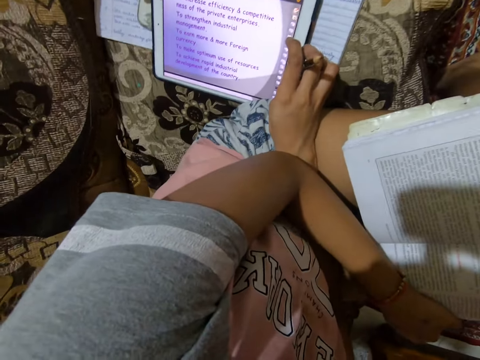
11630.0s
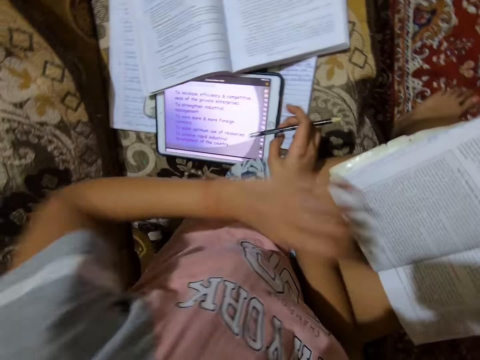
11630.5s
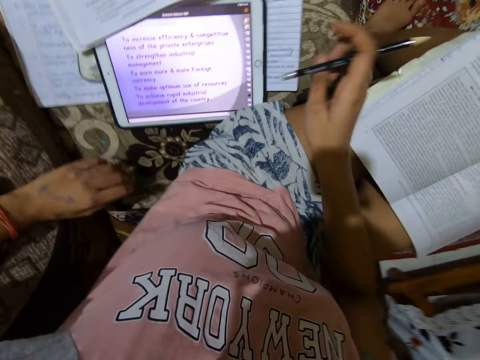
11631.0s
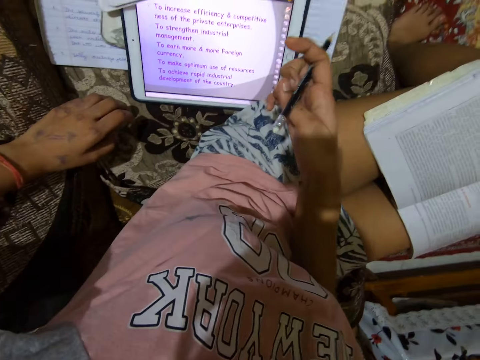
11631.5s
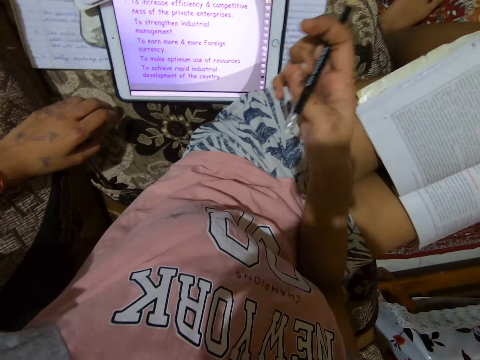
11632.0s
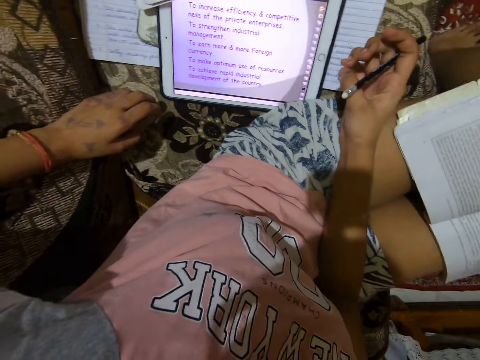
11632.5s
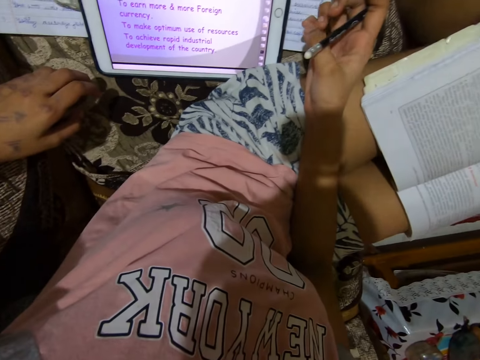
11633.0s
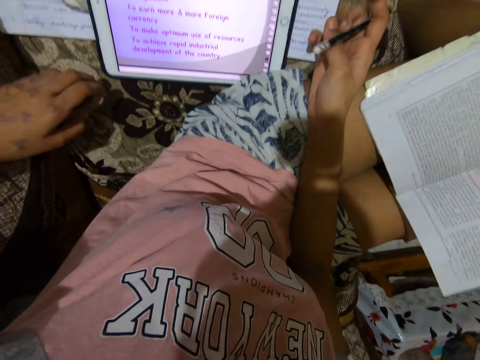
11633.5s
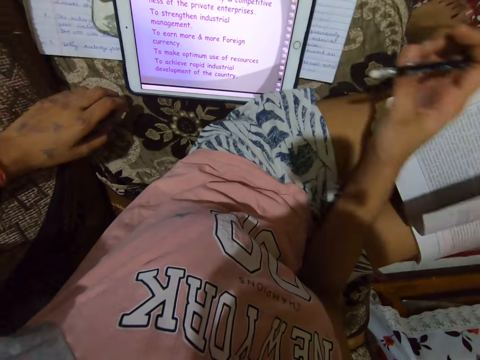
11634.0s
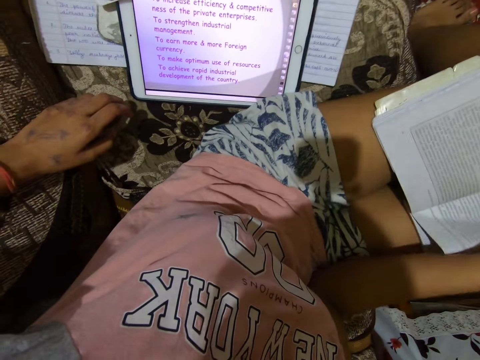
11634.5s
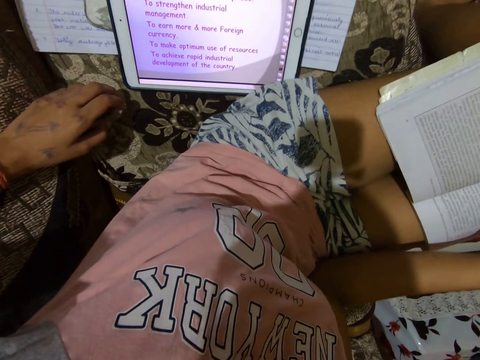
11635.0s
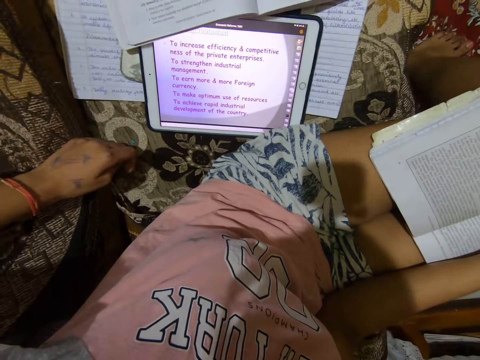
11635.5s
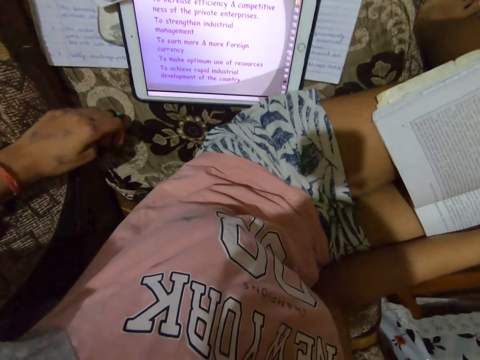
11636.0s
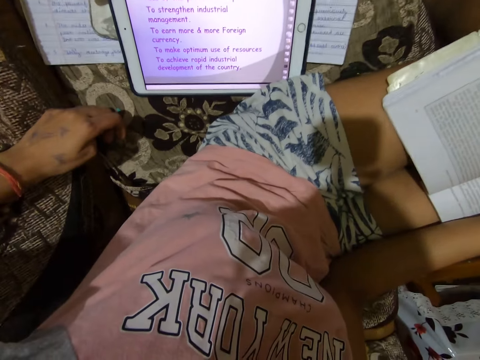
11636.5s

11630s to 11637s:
The camera wearer holds a pencil.

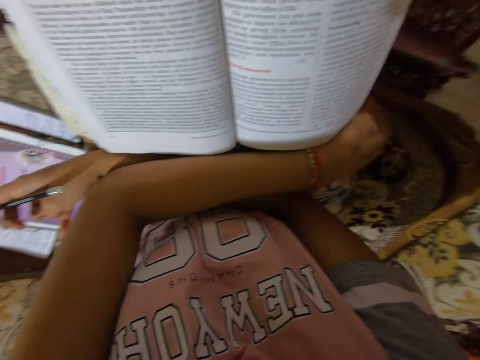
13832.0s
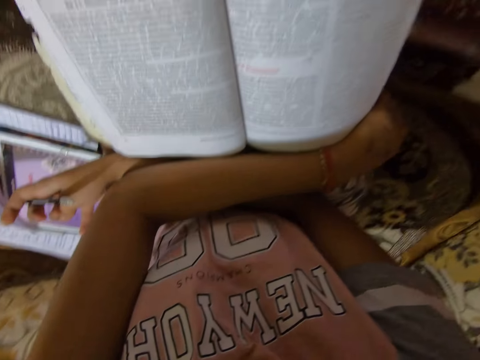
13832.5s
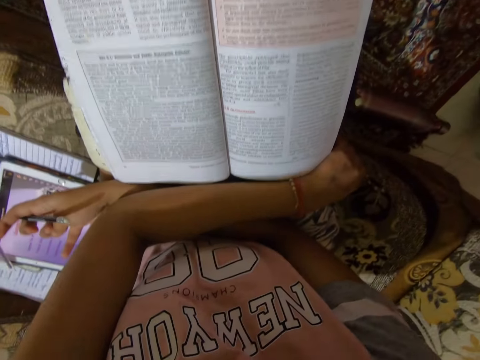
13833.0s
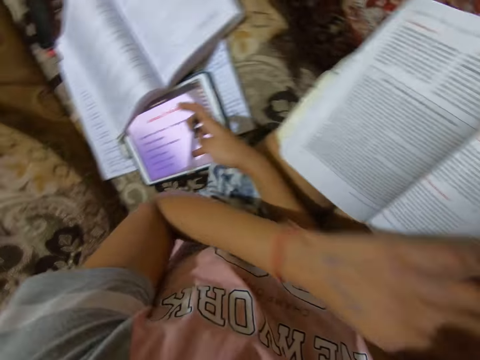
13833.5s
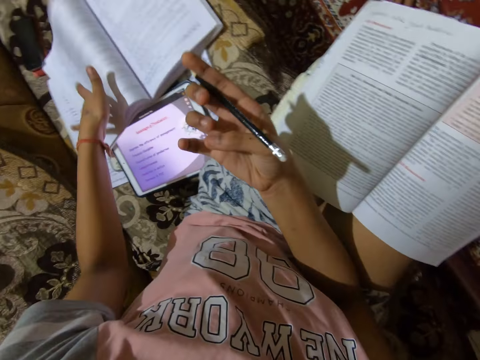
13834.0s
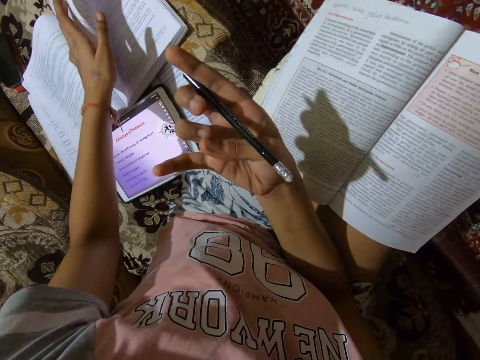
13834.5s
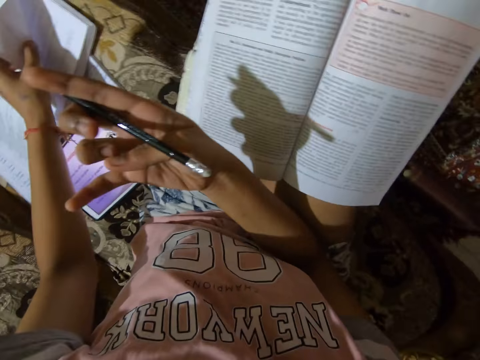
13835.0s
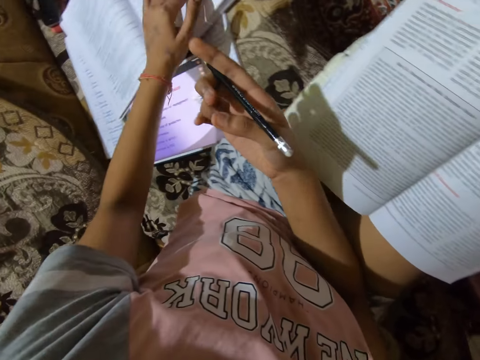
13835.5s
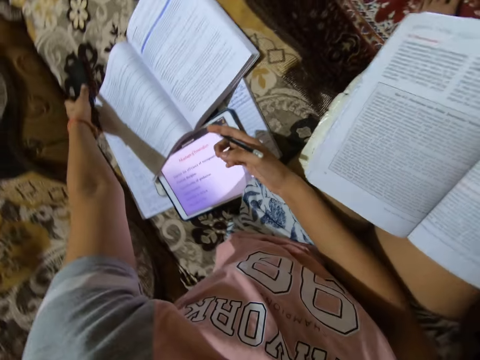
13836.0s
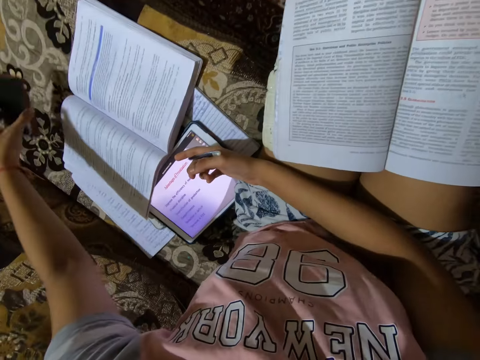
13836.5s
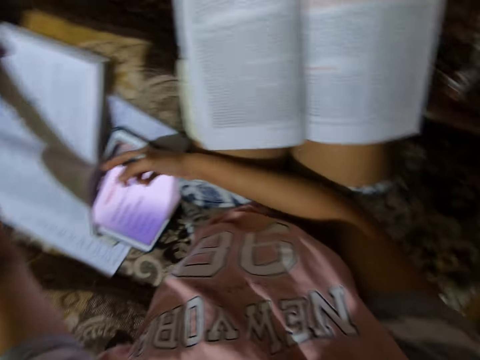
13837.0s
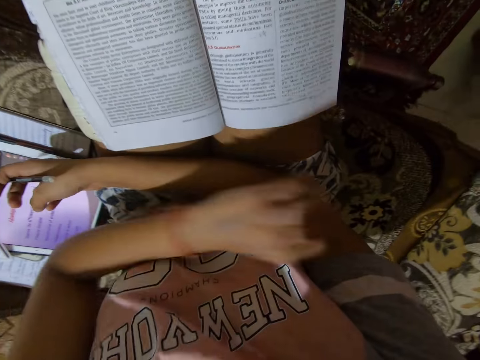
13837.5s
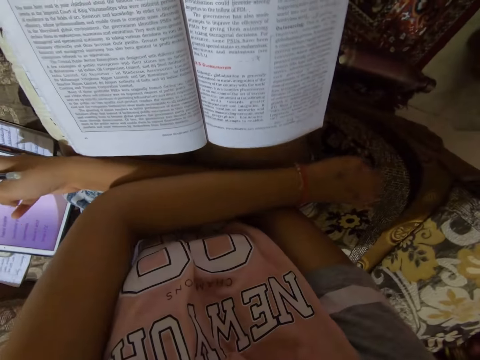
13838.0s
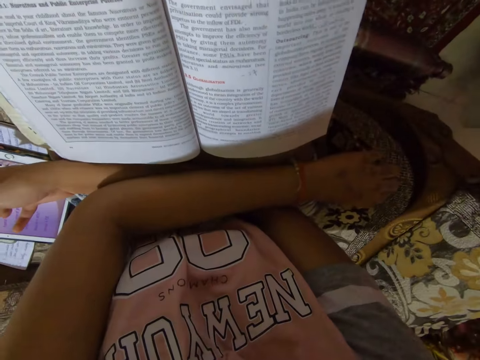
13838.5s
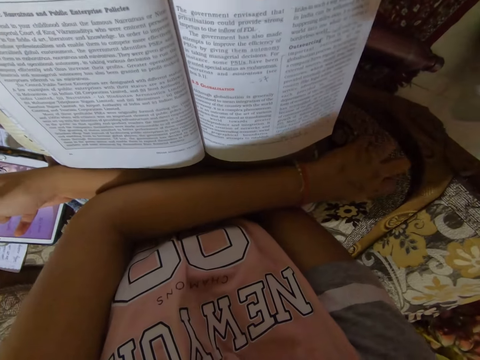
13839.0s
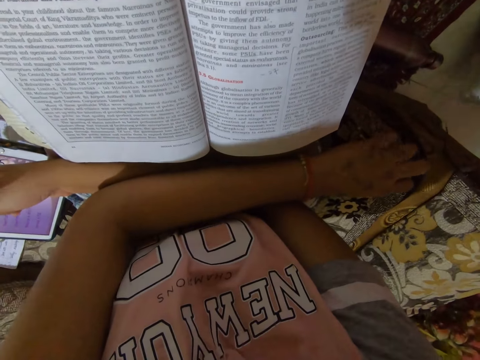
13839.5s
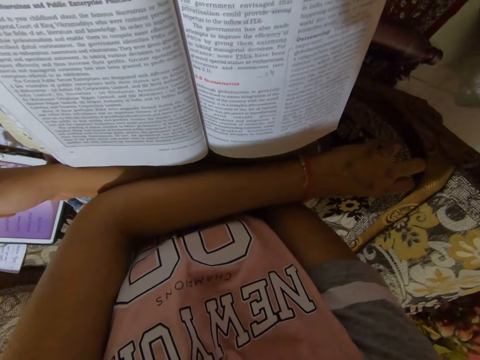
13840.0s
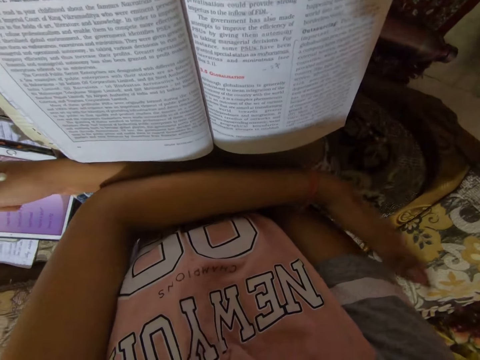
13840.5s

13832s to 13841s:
The camera wearer starts reading. They put their left hand on a textbook. They turn a page of the textbook. They pick up a phone from the couch. They put the phone on the textbook. They put their left hand on their right hand. They read the book, conversing.

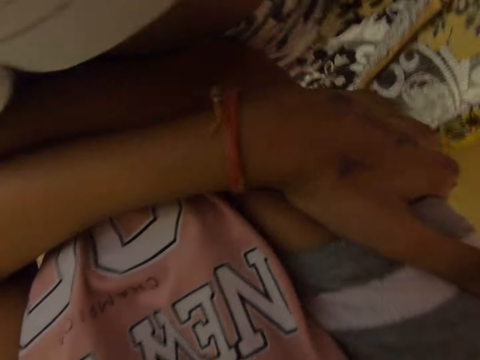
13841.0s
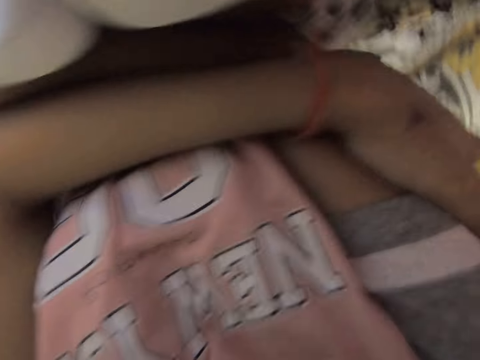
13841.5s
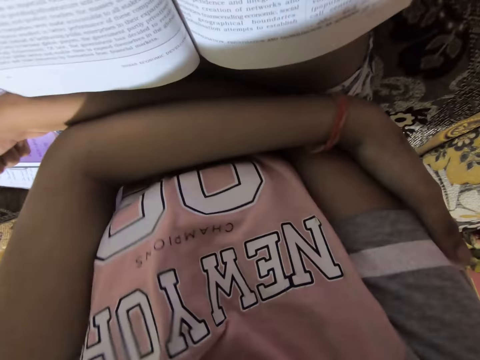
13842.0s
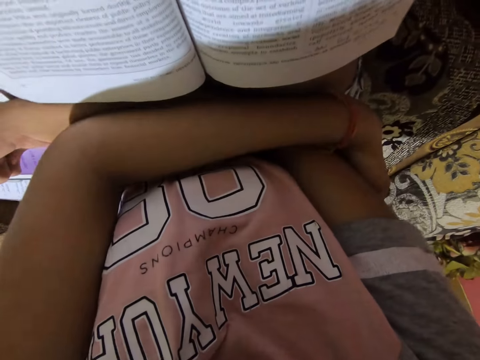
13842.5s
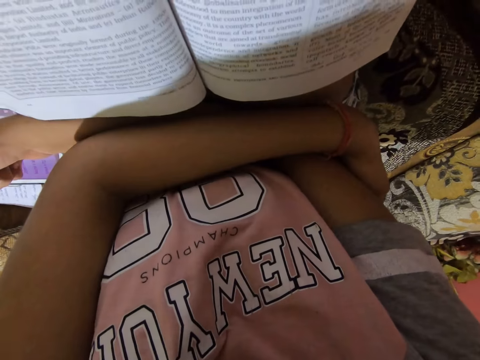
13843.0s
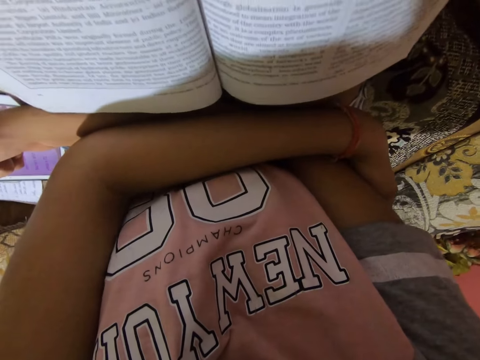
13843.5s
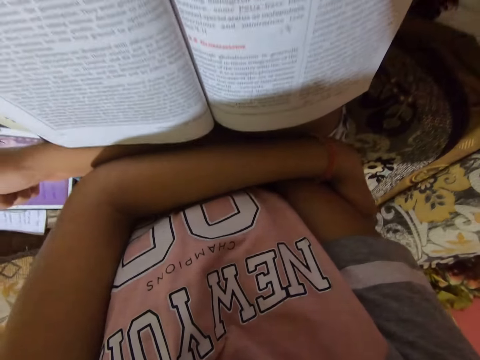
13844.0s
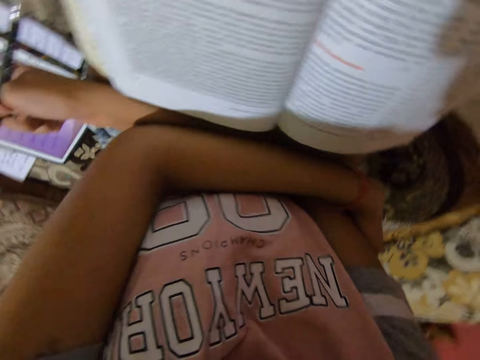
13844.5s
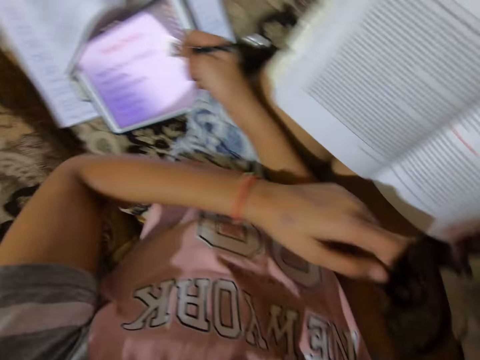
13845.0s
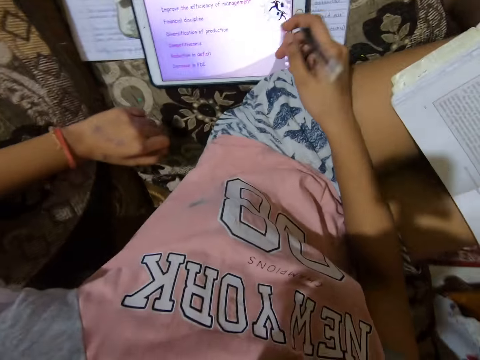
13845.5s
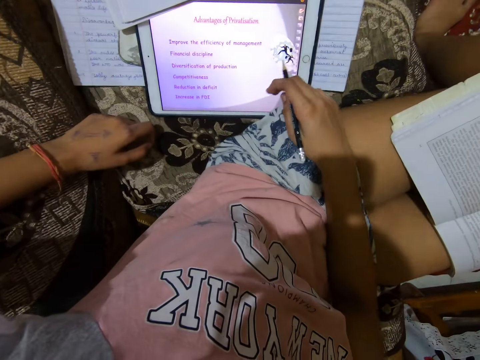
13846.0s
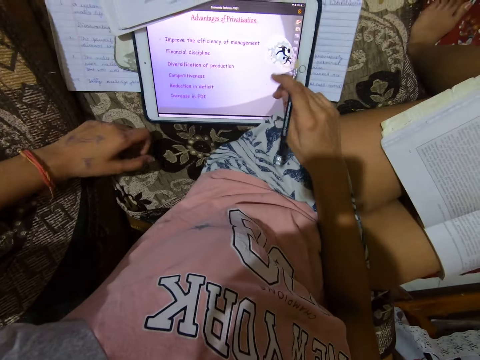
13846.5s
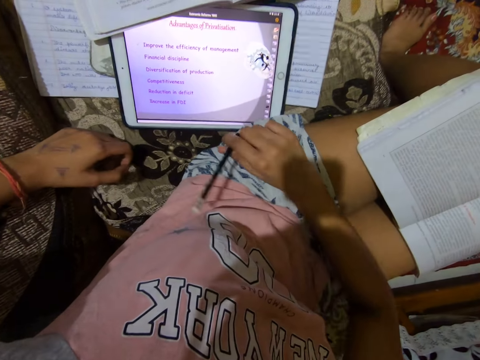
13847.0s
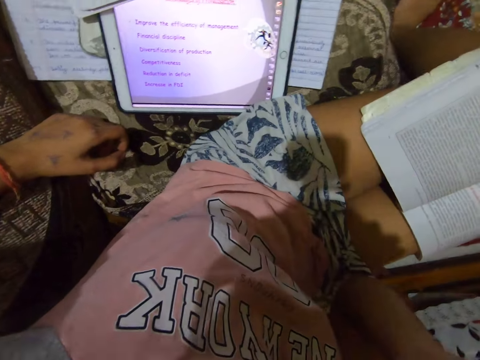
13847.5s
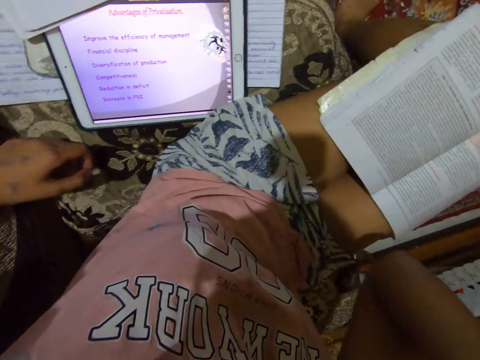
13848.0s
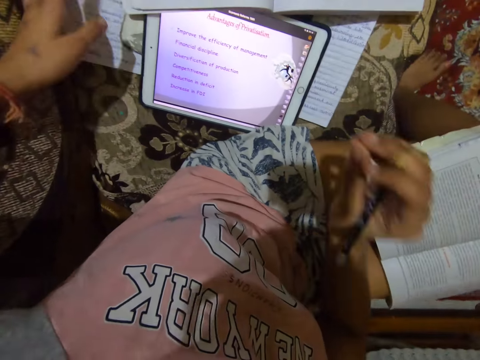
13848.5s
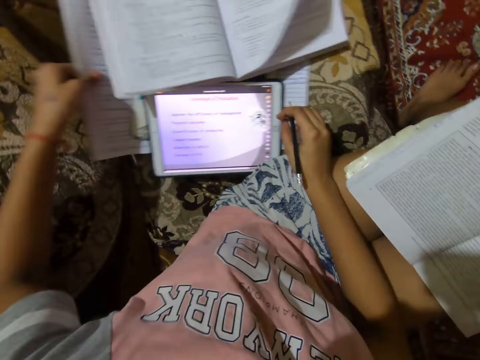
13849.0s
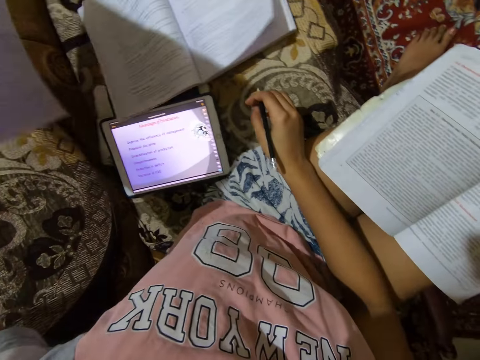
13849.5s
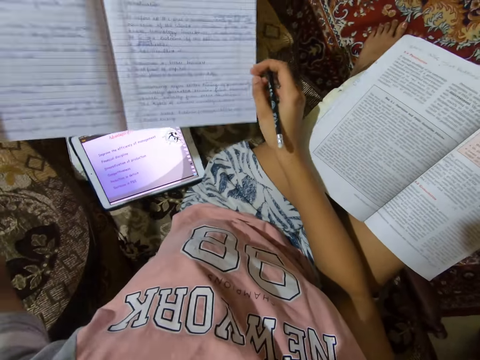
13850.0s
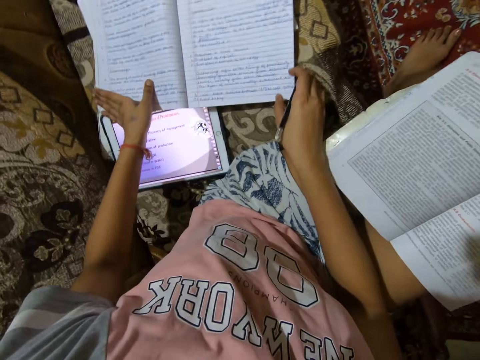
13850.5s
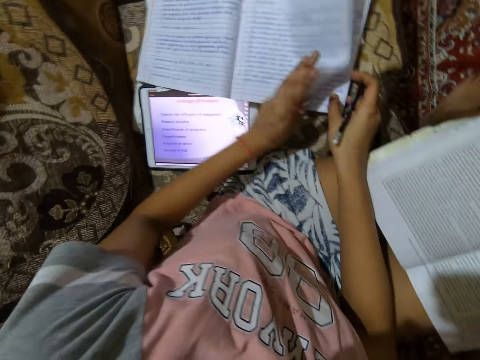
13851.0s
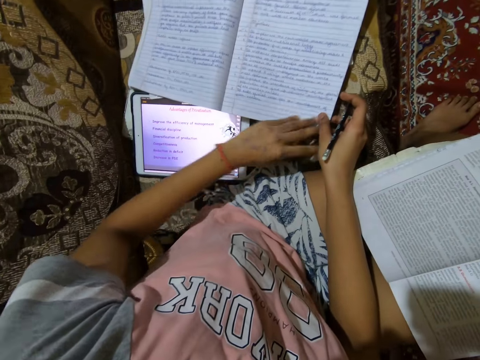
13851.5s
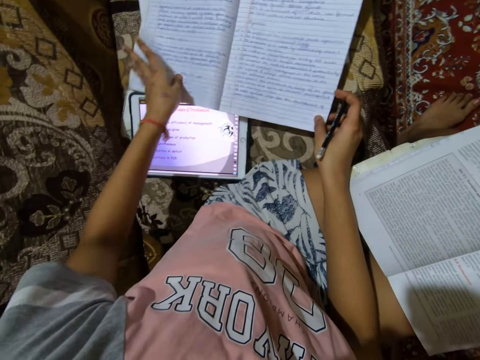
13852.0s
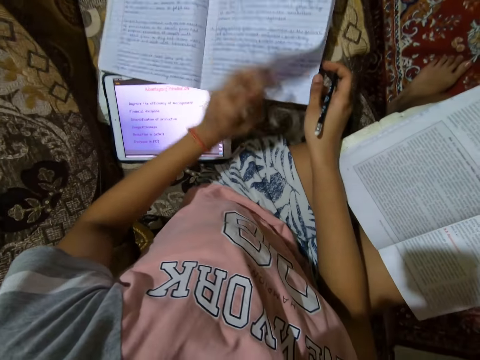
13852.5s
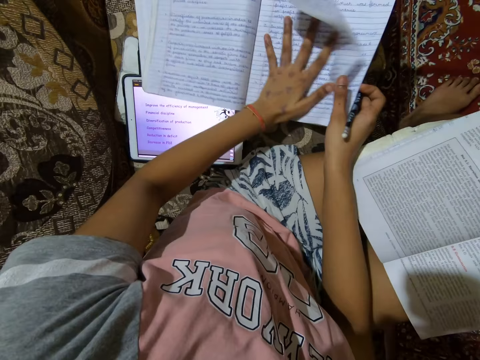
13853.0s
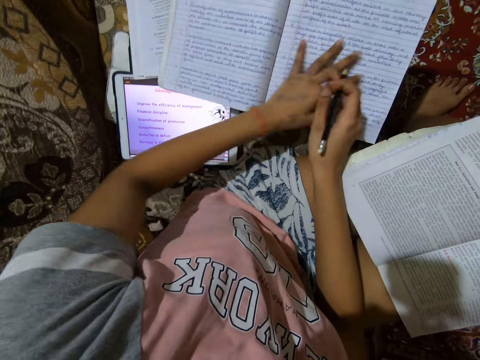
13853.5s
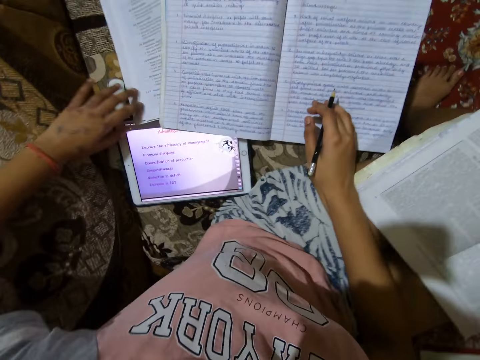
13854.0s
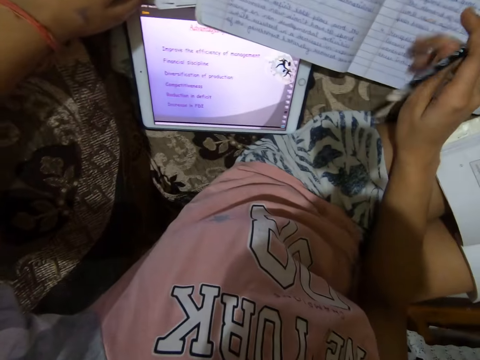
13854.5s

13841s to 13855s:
The camera wearer puts their hand on their arm. They mutter a few words. They stop reading out loud. They mutter a few words. They put a finger on the screen of the tab. They scroll through the tab. They stop scrolling through the tab. They start reading out loud. They lift a notebook from the couch. They put the notebook on a textbook. They flip a page of the notebook. They flip a page of the notebook again. They put their palm on the notebook.
